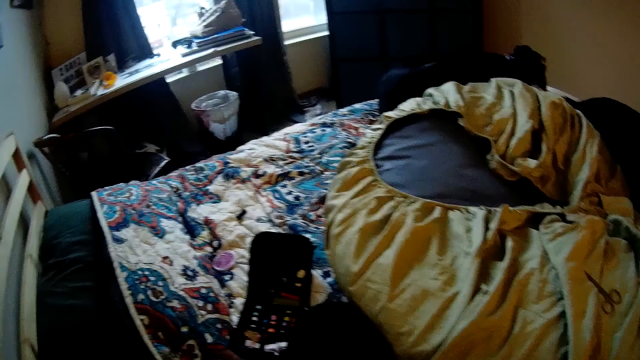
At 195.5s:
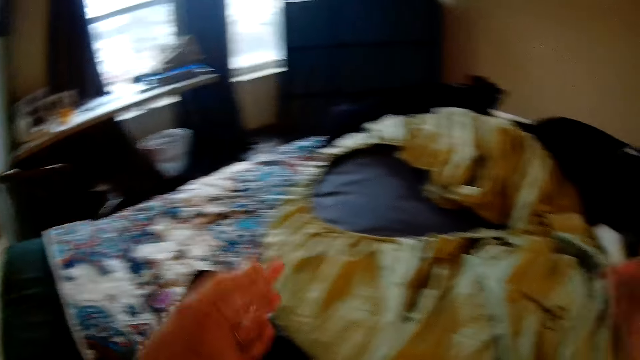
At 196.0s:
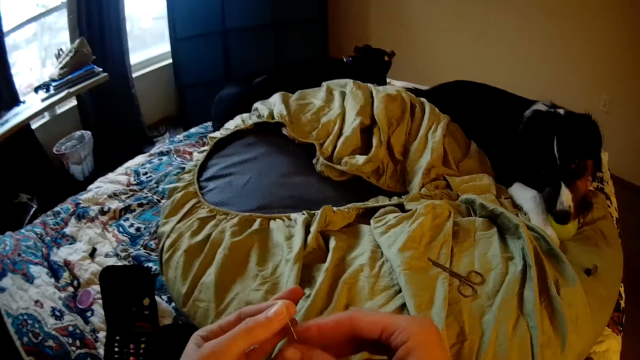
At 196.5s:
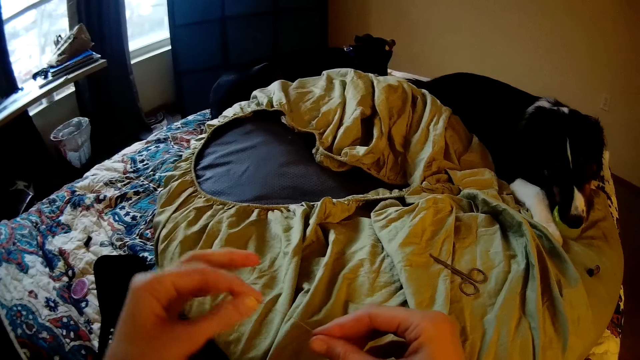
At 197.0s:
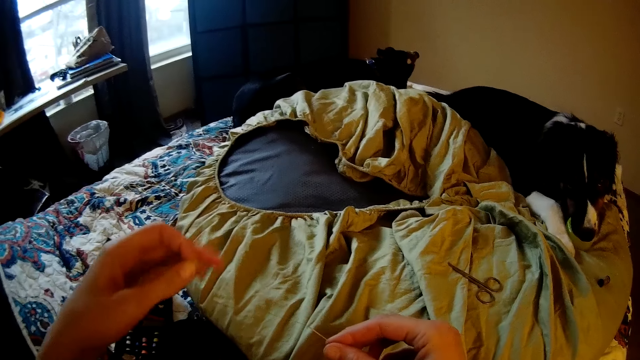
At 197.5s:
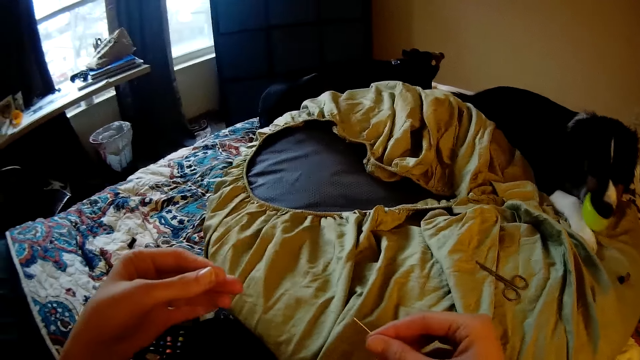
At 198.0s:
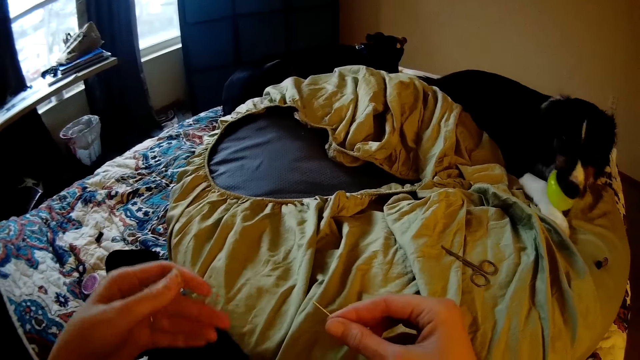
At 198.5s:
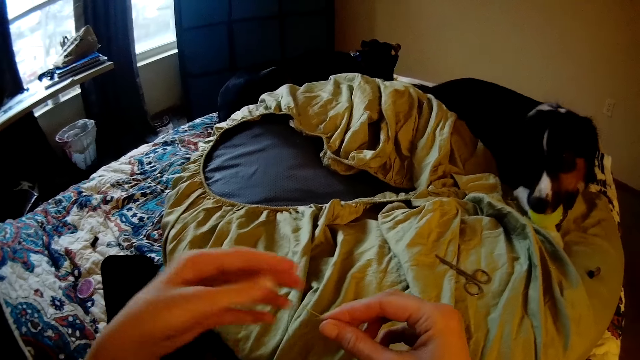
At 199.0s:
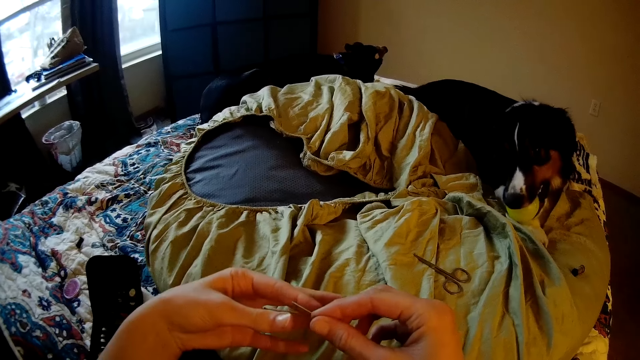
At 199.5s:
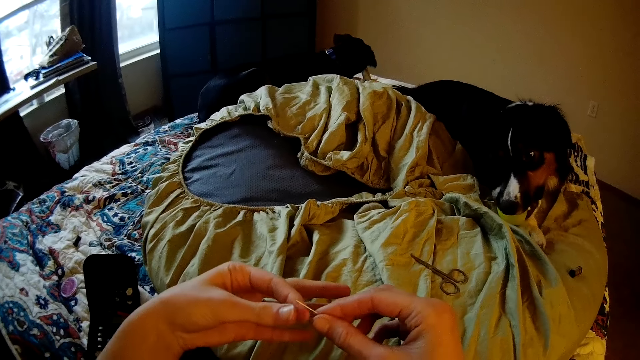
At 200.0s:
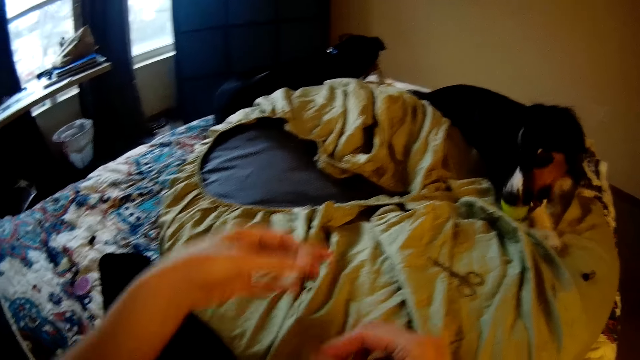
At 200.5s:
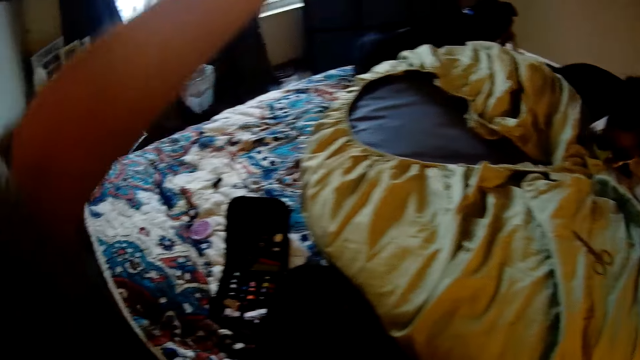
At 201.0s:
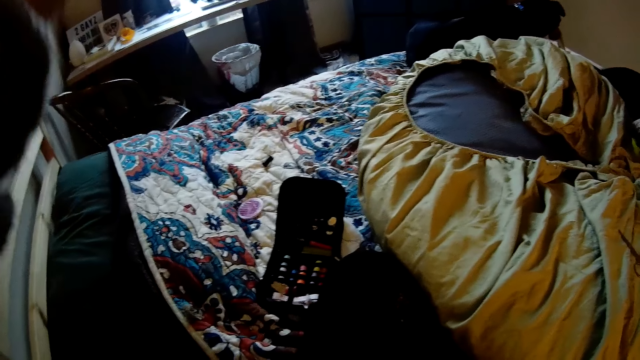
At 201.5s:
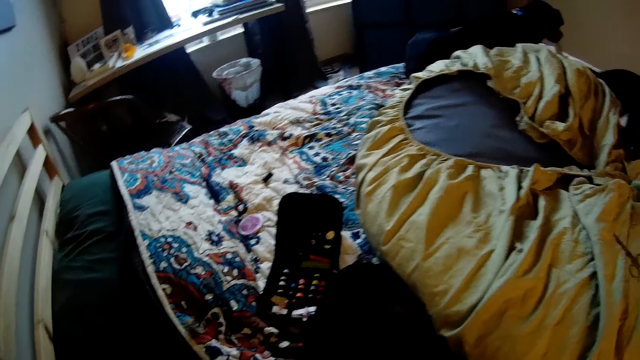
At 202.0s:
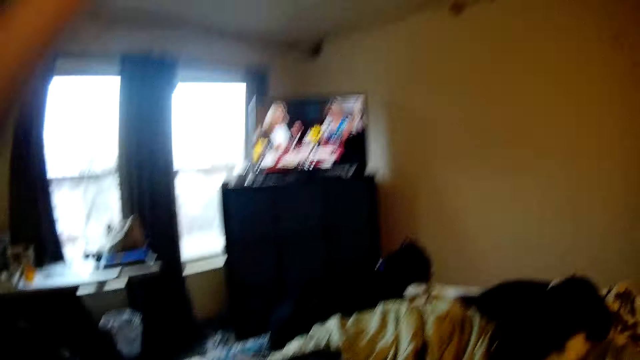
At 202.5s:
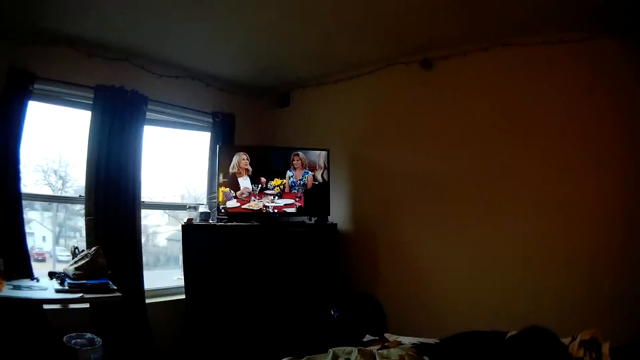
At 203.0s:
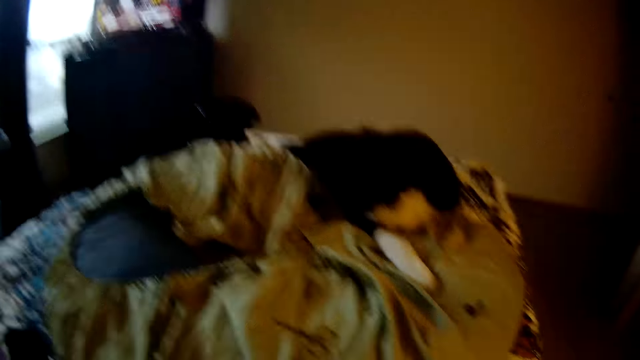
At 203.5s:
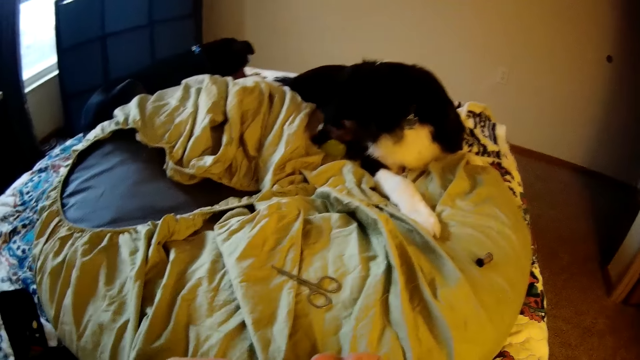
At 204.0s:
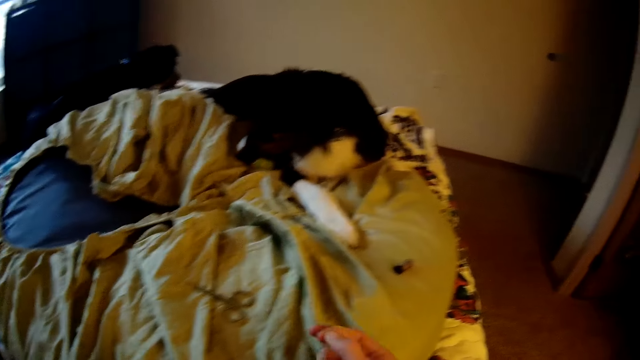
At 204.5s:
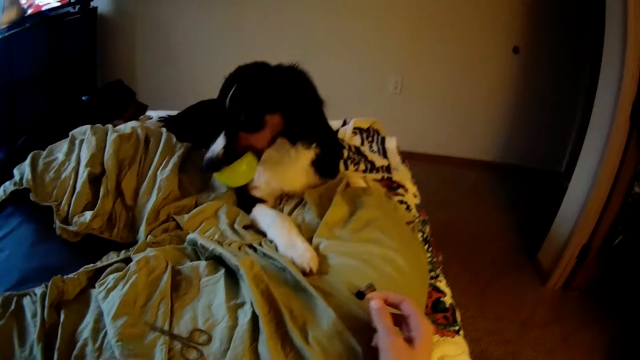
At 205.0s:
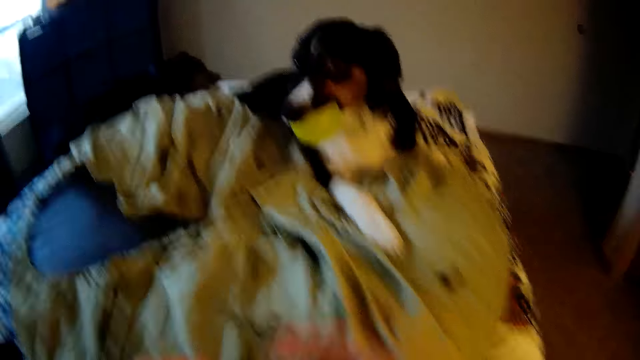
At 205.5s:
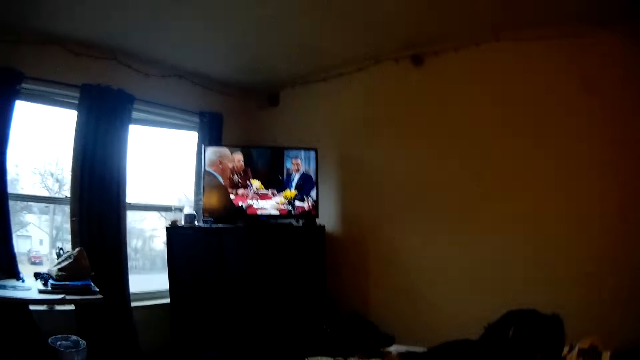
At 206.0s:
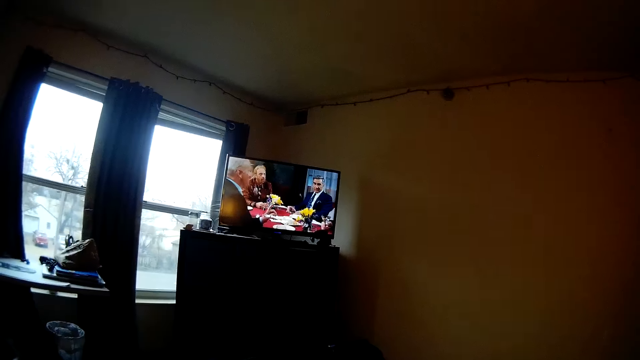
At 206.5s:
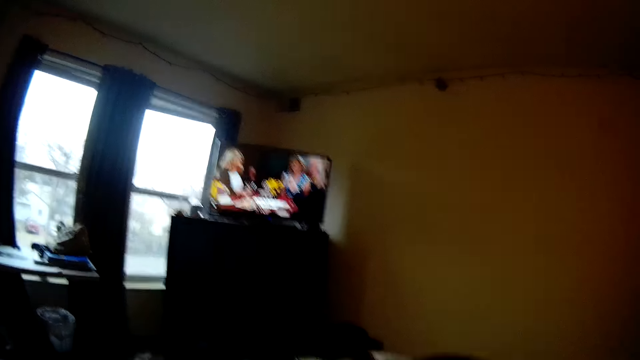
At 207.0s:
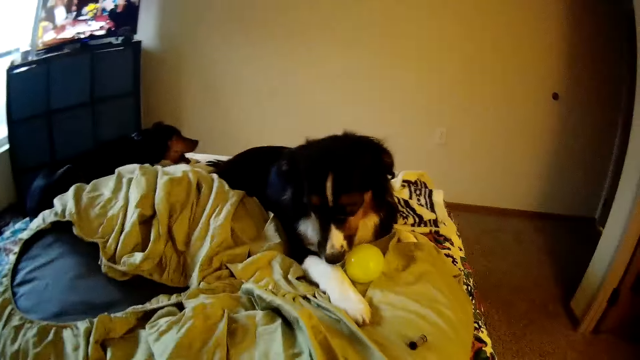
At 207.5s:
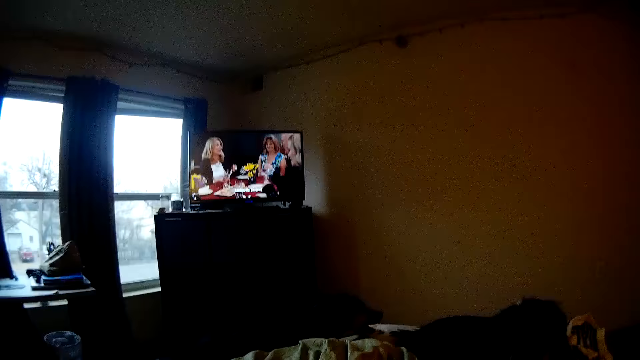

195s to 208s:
The camera wearer threads the needle. They hold the needle and the thread with their hands. They draw the thread from the needle with the left hand. They watch the television.

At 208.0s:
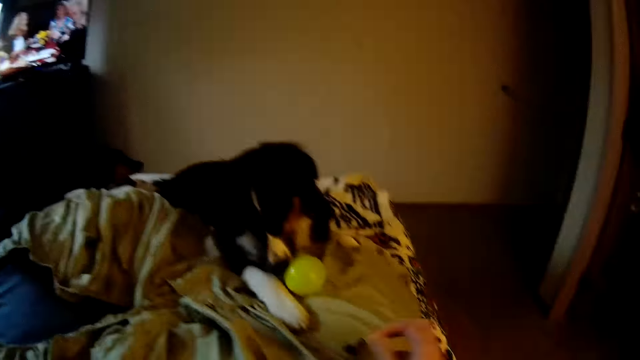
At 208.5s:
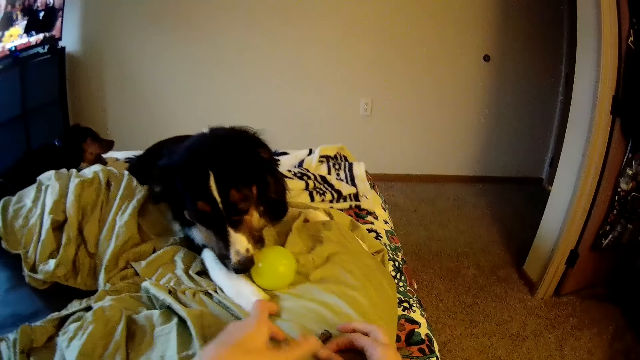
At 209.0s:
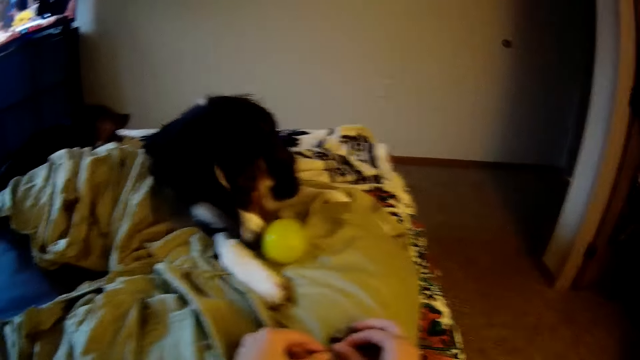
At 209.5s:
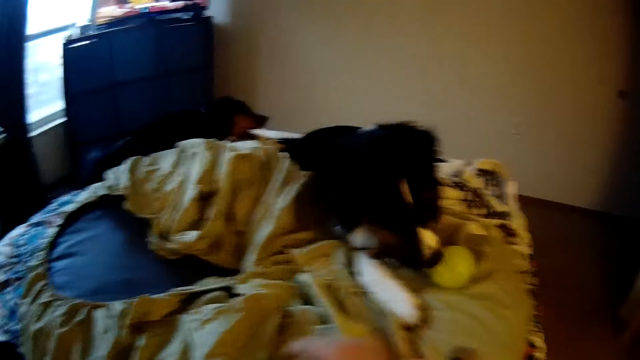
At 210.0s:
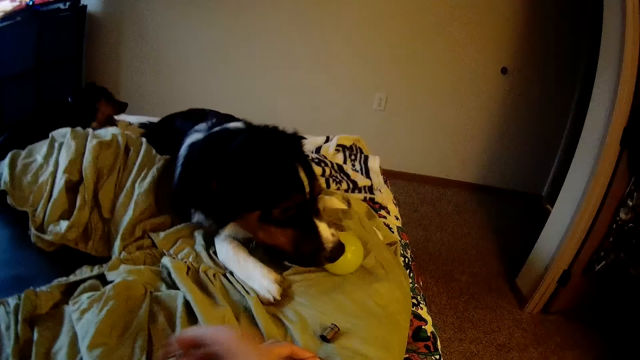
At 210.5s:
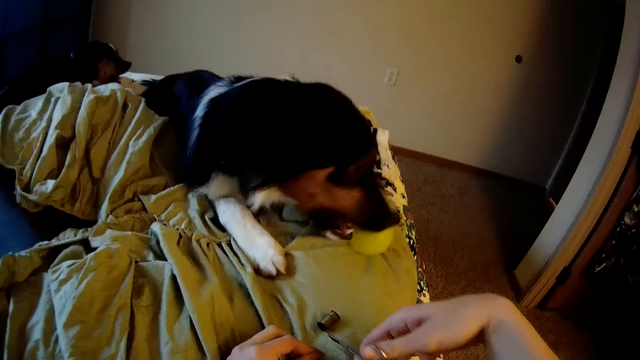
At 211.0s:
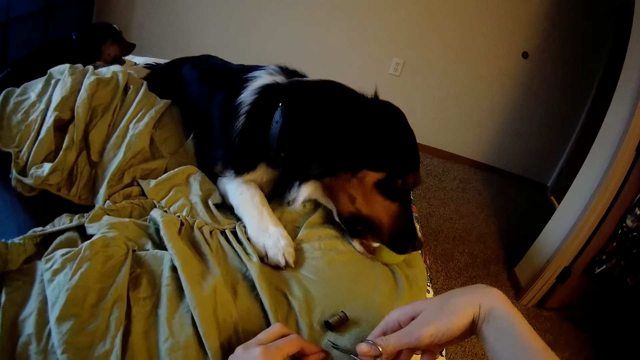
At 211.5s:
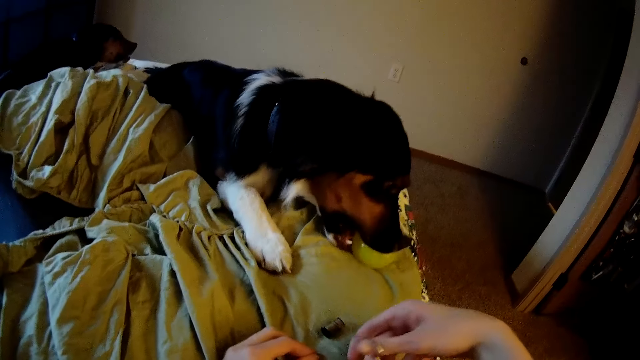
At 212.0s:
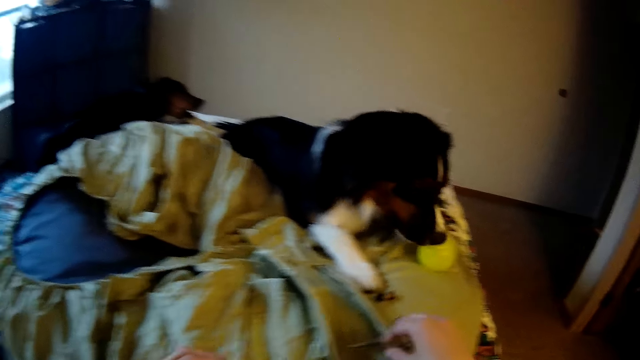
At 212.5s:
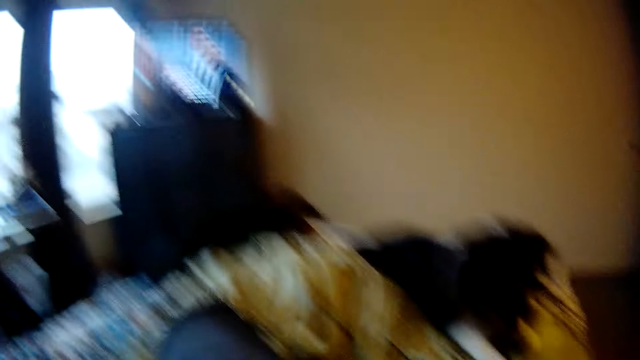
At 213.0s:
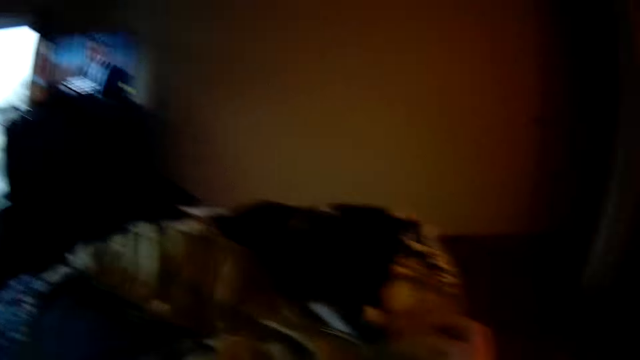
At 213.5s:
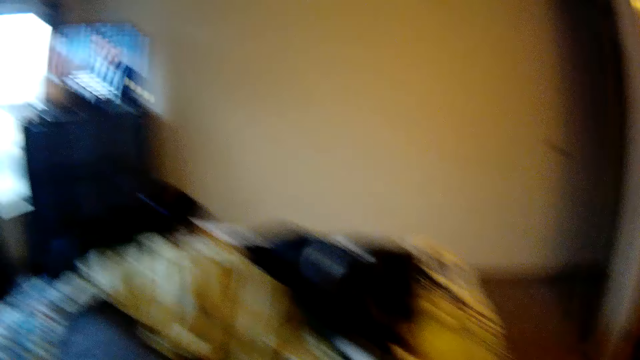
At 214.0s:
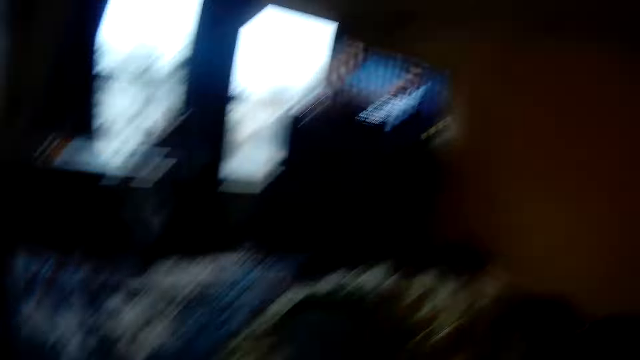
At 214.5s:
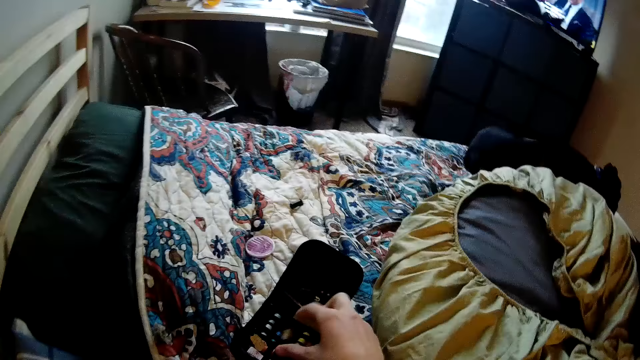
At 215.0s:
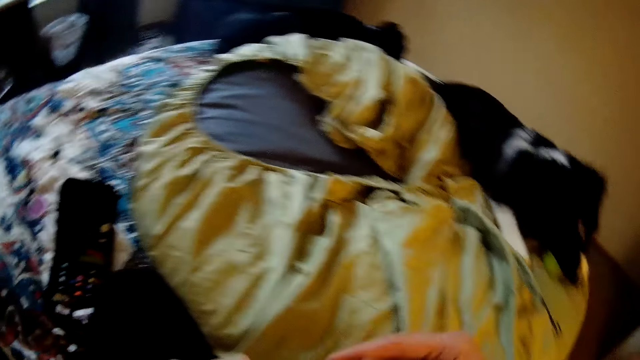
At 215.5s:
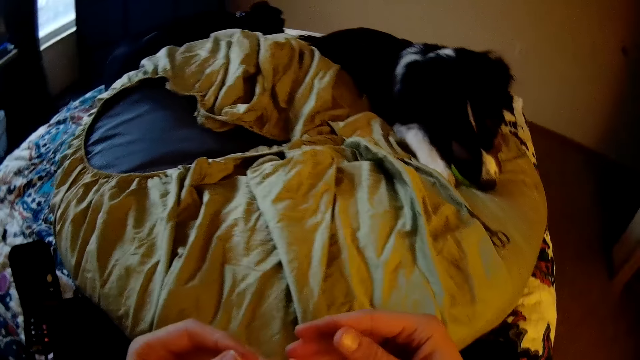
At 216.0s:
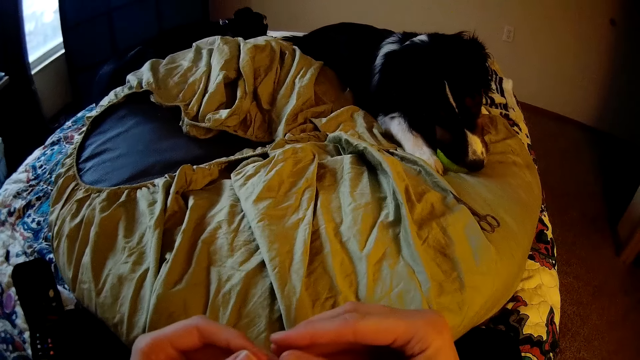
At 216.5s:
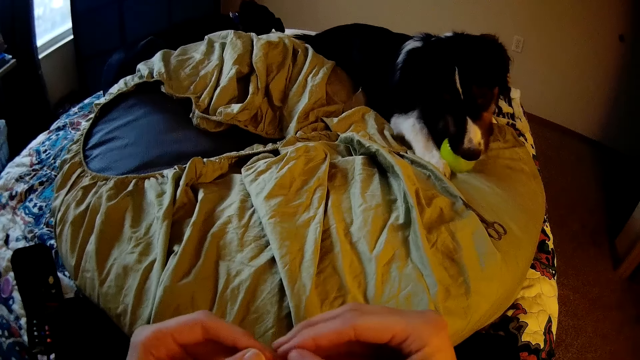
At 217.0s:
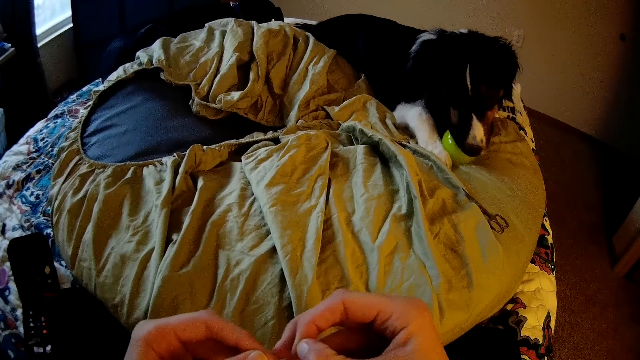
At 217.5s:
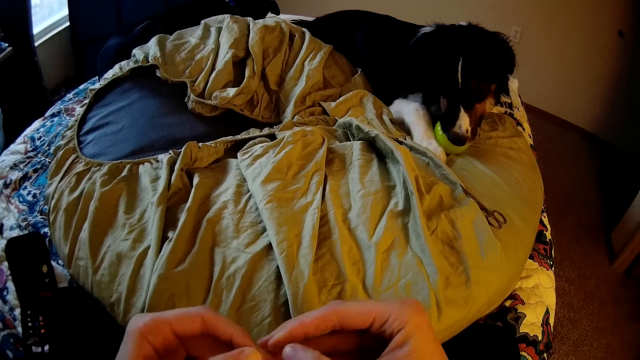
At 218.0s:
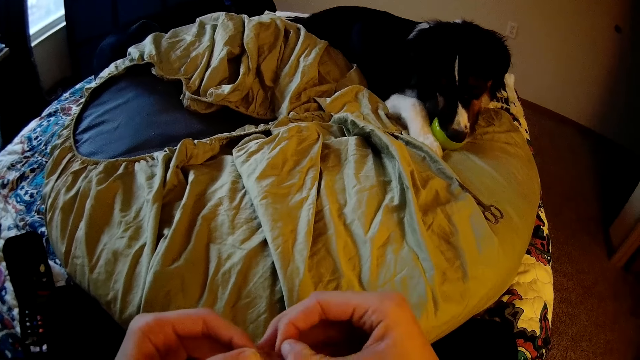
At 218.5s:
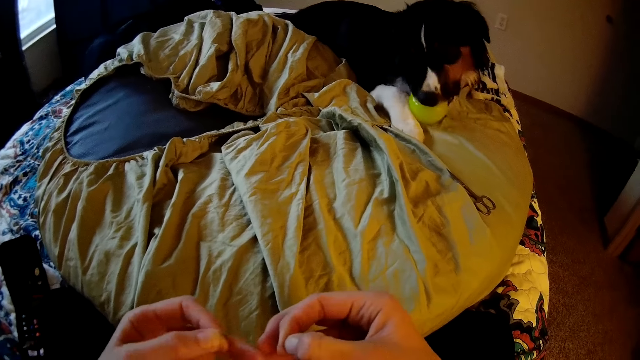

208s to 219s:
The camera wearer threads the needle. They pick up the pair of scissors with the right hand. They hold the thread with the left hand. They cut the thread with the pair of scissors. They drop the pair of scissors on the floor pillow. They drop the spool of thread inside the sewing kit with the right hand.
